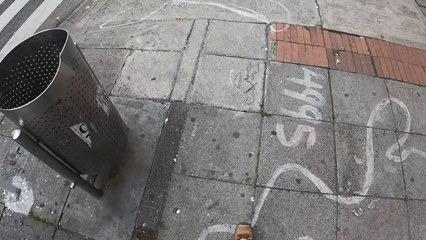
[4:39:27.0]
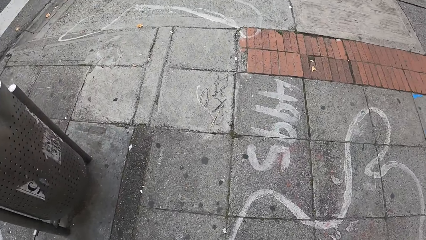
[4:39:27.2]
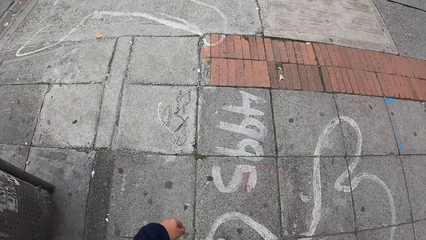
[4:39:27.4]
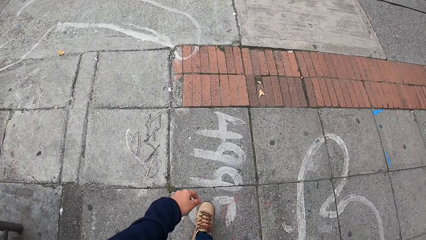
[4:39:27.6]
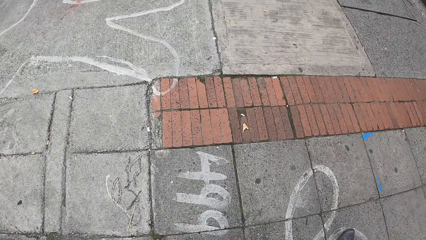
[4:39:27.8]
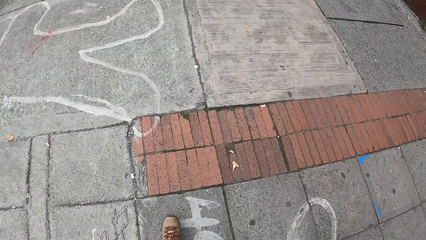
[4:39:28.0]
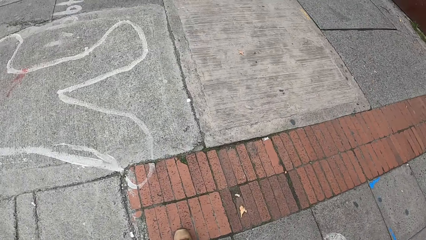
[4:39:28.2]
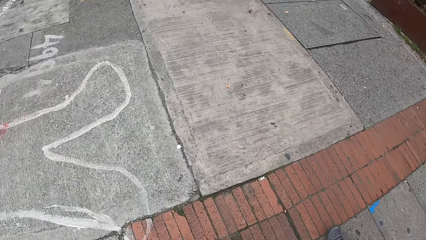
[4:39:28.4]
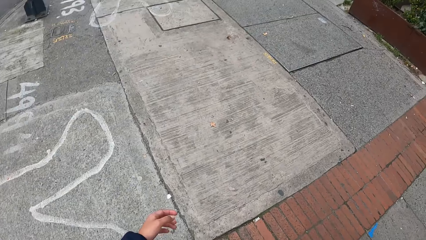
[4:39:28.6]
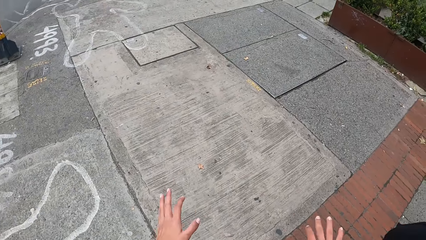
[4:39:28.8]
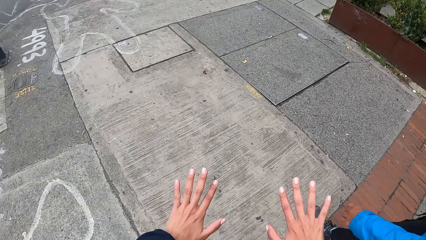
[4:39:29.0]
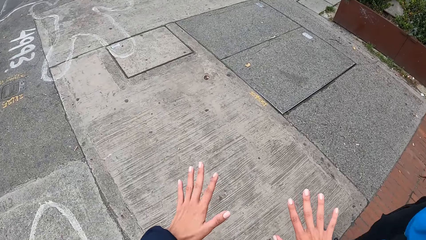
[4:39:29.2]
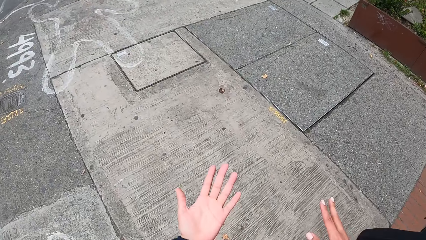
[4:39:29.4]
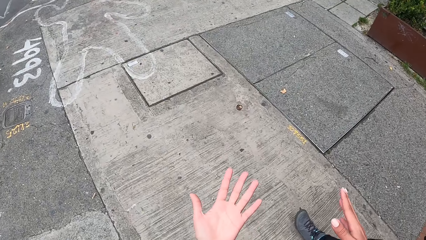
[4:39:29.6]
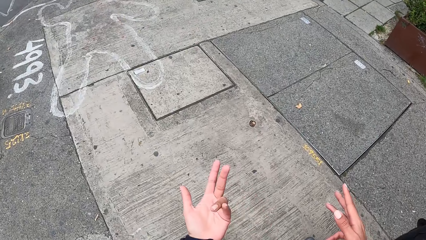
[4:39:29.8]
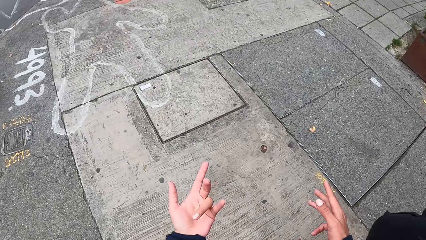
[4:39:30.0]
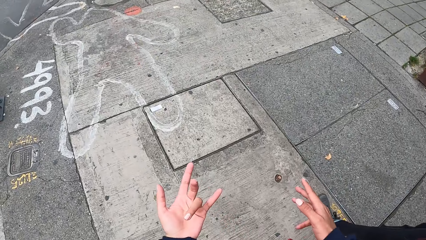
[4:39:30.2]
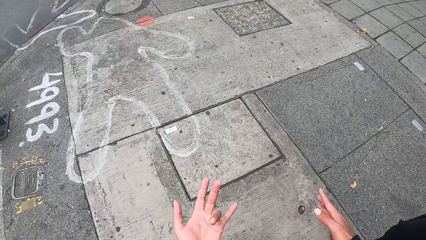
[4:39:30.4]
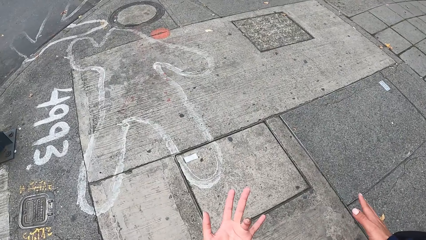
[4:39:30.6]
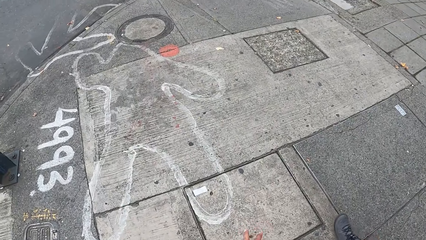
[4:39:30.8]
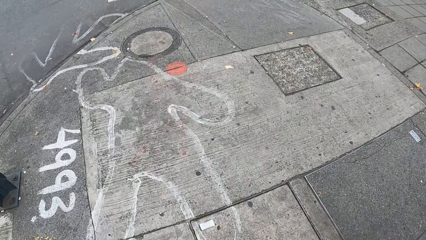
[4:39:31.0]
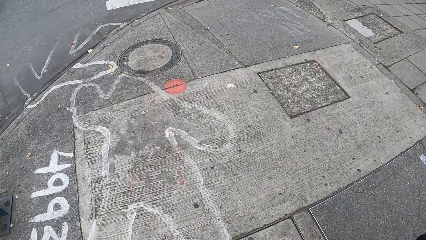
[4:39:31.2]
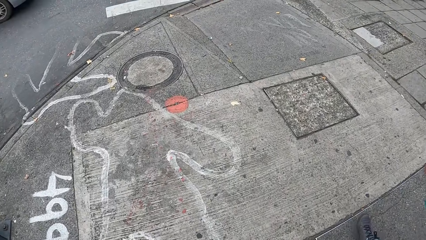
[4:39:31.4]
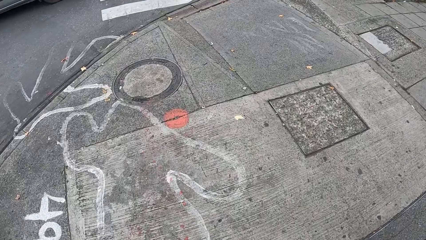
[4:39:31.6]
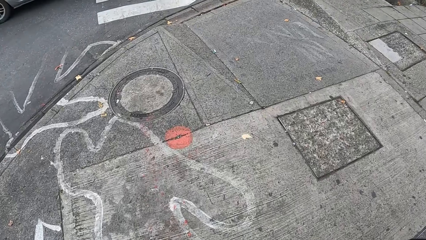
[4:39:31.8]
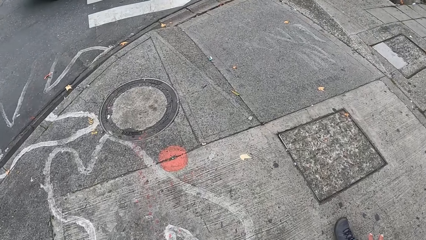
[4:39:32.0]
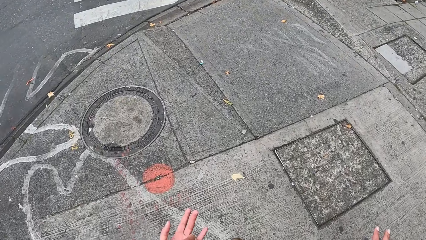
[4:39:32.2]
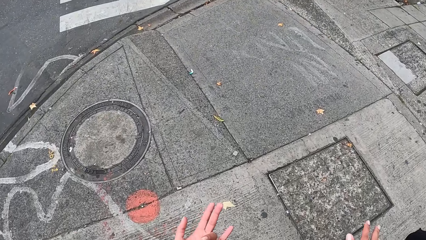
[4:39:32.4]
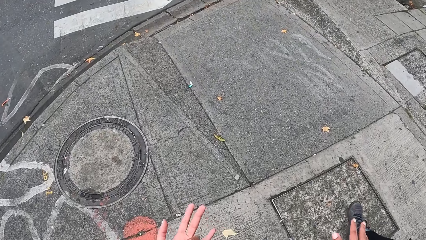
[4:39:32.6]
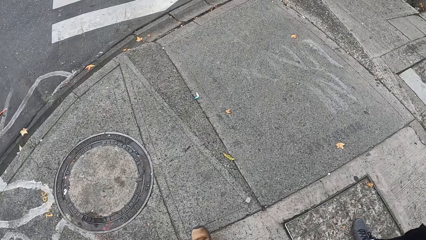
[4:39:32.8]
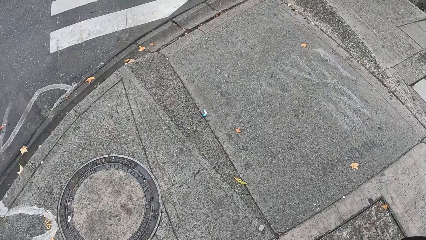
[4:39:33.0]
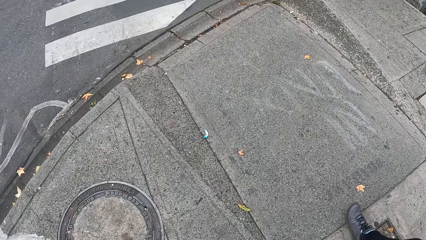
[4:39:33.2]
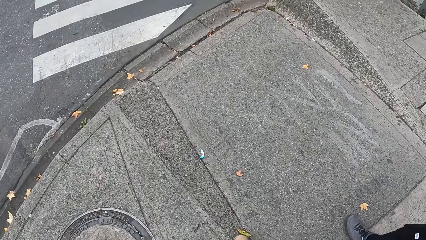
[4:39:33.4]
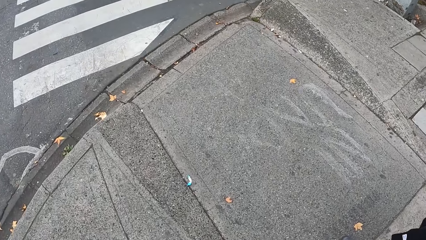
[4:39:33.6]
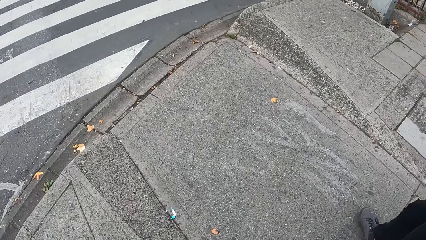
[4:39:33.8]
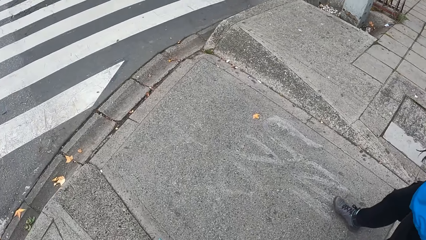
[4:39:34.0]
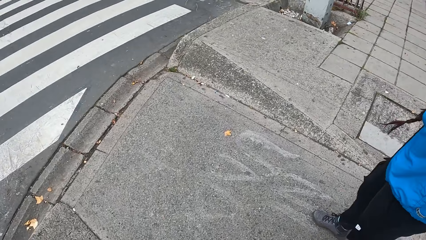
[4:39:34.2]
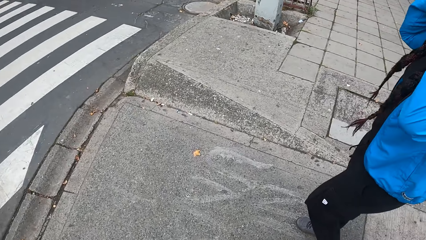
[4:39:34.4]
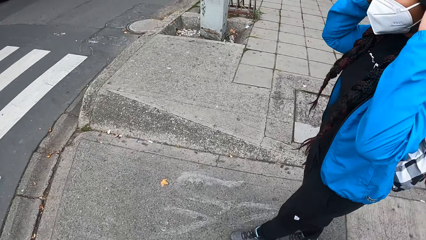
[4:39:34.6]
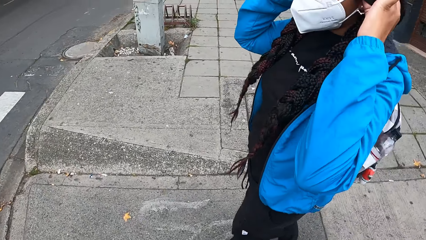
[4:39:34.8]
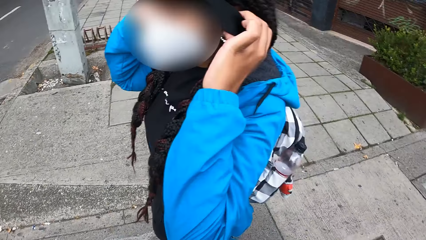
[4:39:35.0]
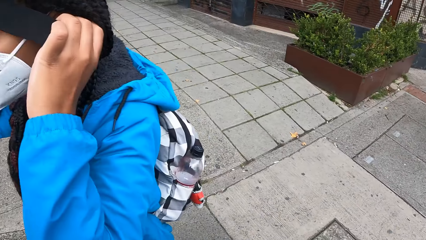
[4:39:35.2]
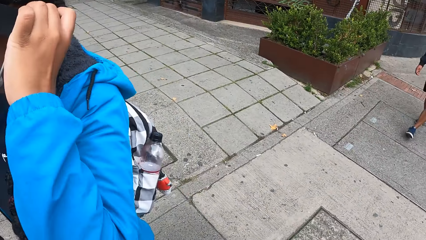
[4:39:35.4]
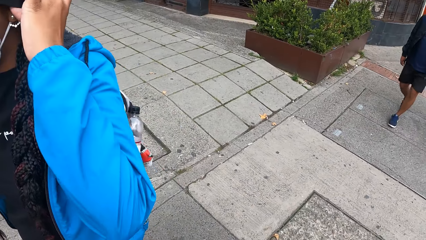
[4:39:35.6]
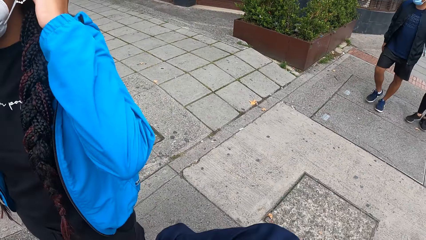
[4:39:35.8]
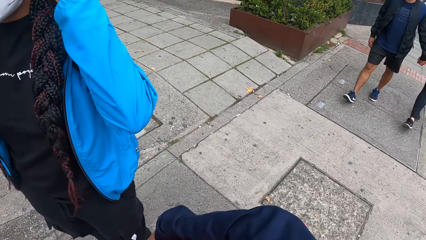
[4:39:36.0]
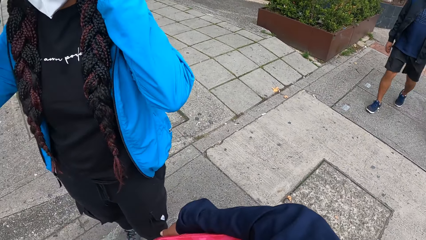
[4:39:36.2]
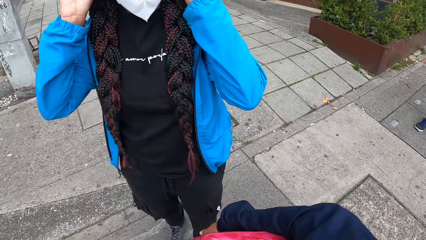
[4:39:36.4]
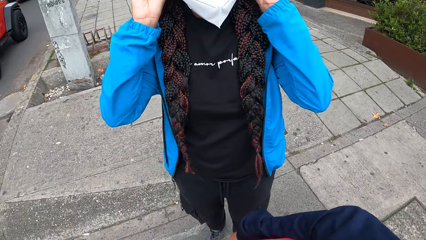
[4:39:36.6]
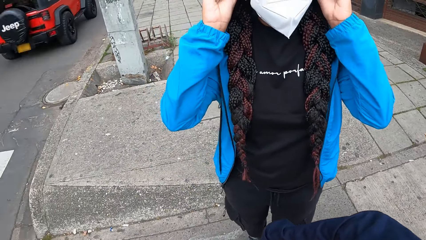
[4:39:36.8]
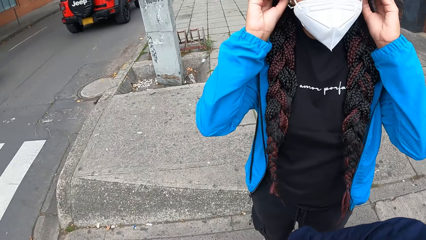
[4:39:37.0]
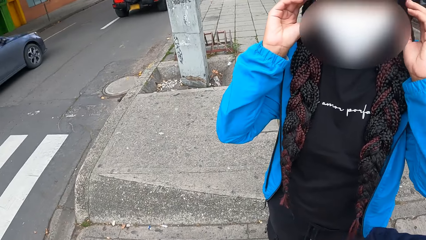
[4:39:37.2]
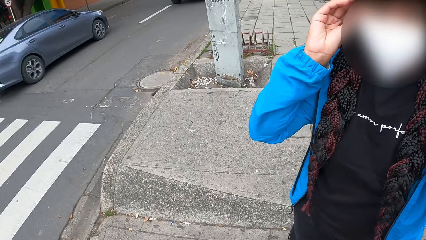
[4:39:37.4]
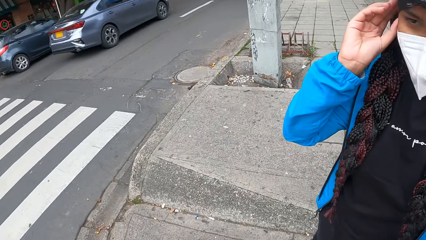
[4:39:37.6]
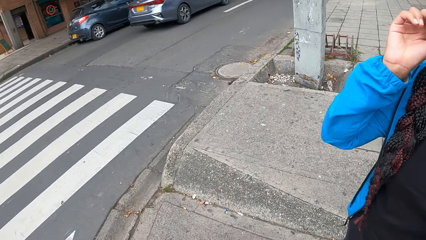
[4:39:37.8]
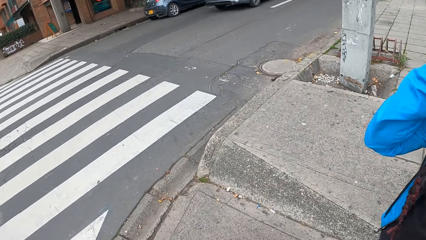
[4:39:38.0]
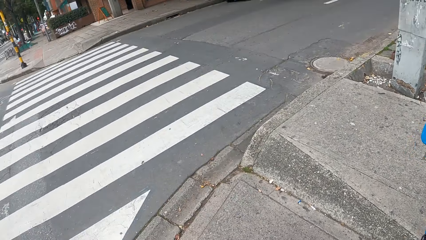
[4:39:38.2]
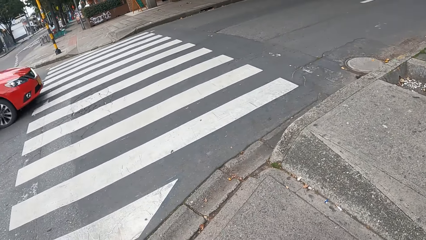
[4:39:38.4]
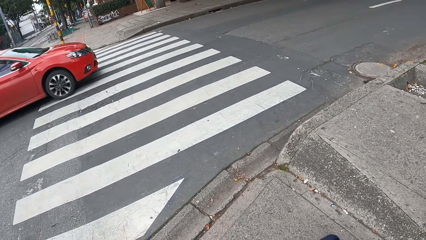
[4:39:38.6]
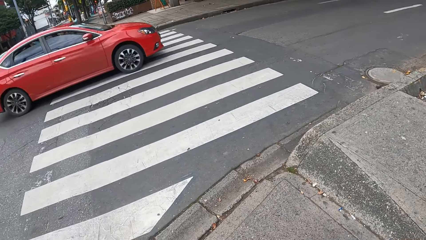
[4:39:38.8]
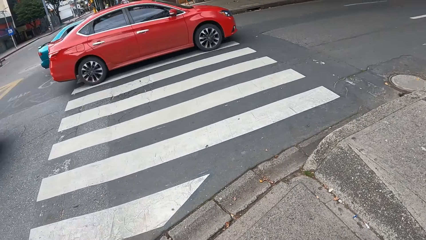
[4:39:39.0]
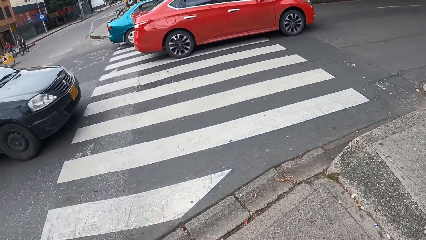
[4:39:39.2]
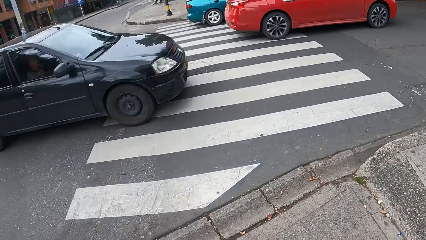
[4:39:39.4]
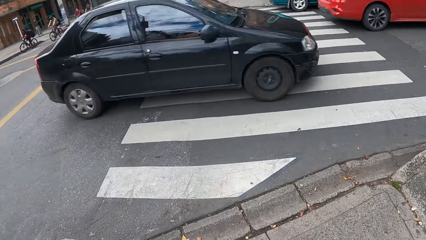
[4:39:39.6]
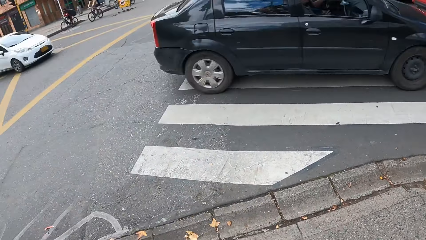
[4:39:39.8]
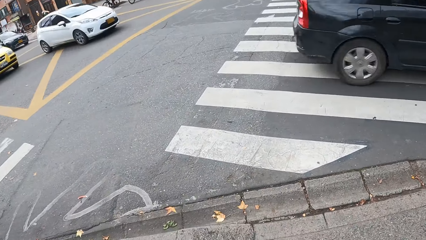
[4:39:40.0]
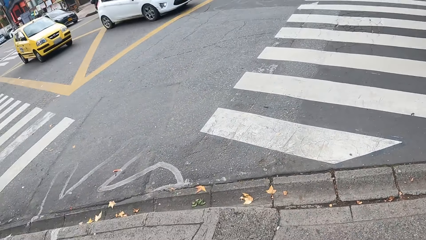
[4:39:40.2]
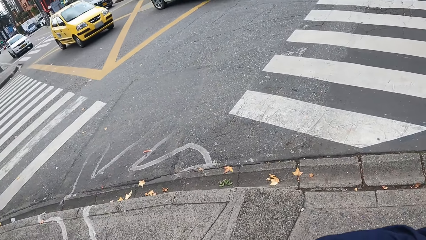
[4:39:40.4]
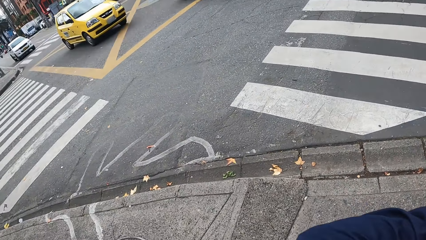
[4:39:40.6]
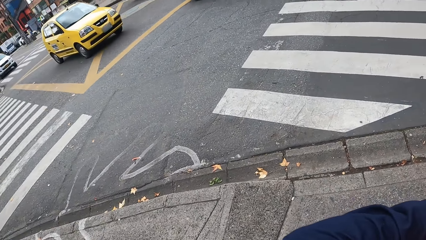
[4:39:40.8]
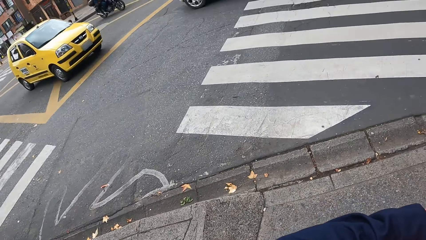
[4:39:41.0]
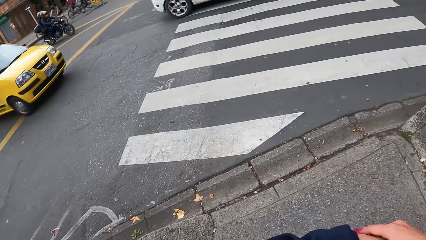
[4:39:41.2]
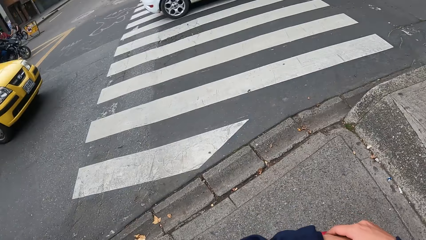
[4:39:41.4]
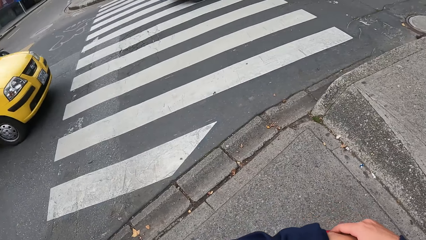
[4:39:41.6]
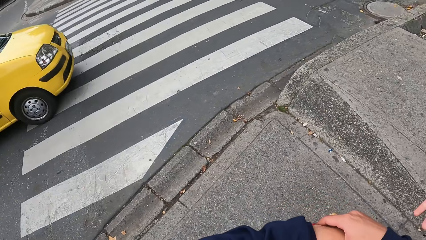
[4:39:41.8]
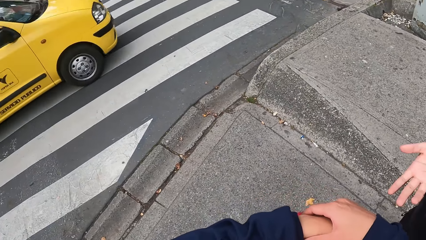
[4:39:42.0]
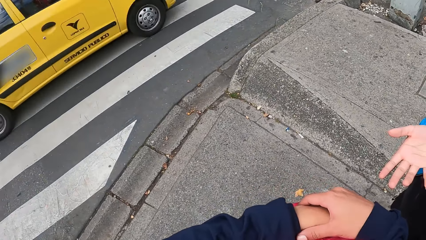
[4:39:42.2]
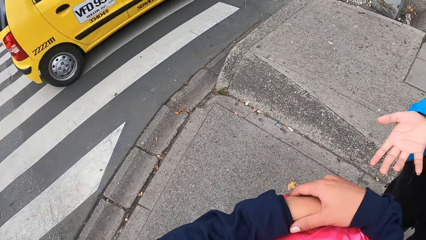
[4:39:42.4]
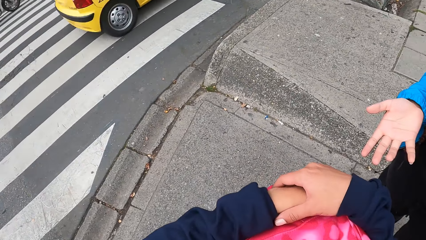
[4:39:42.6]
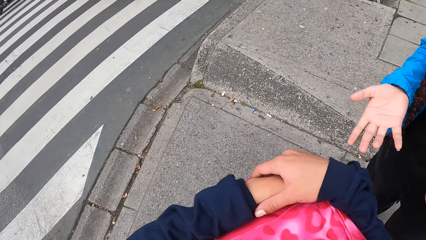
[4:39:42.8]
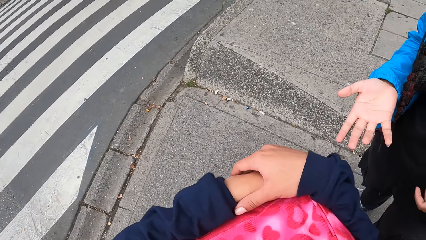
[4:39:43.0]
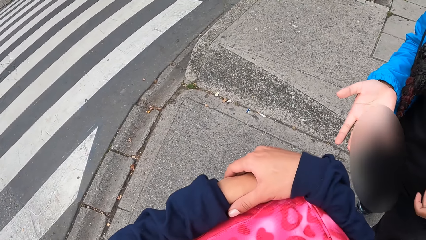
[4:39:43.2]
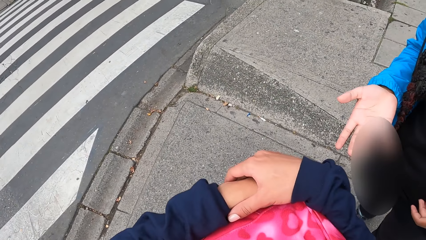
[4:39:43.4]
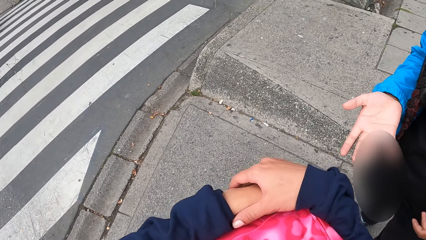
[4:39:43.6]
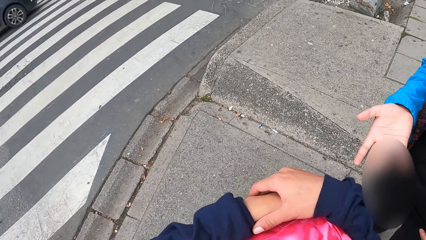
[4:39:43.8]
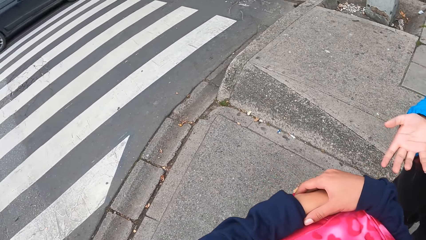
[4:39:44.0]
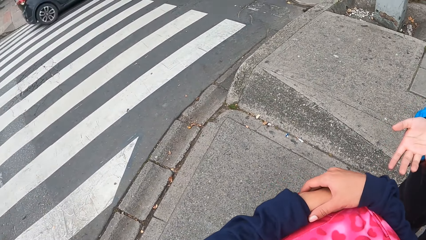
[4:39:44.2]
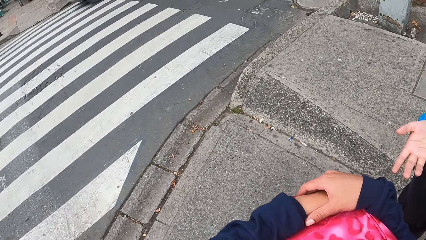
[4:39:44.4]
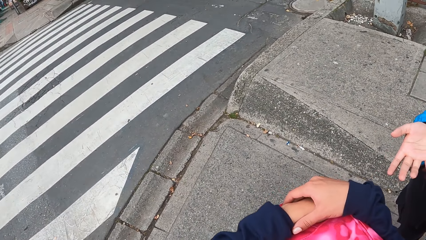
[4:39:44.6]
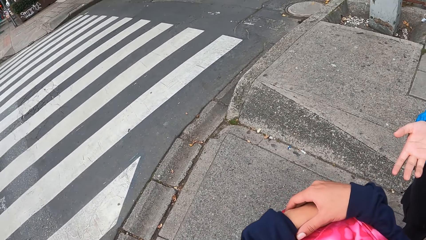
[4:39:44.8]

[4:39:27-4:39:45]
The camera wearer gesticulates with both hands. A woman adjusts a camera on her head with both hands. The woman touches her head. The camera wearer looks around. They converse with the woman.
